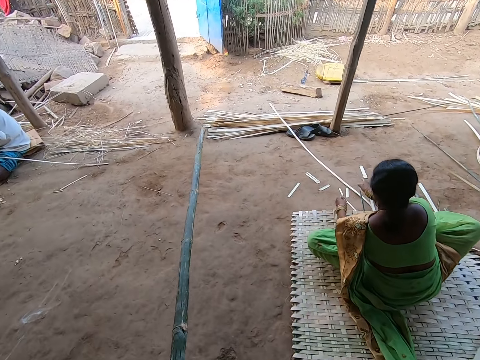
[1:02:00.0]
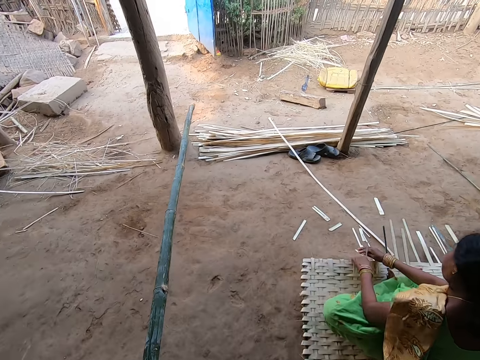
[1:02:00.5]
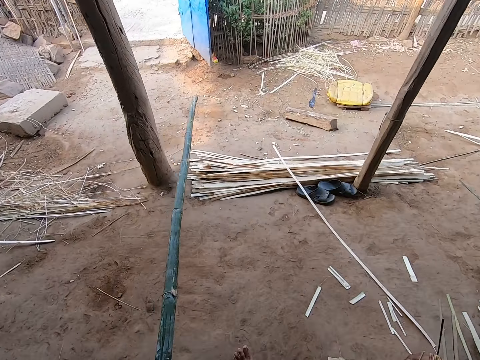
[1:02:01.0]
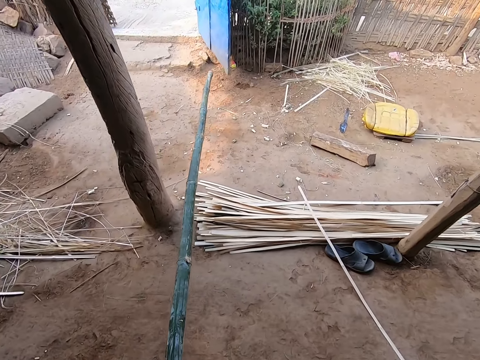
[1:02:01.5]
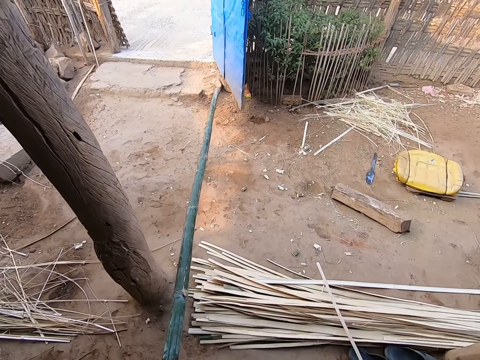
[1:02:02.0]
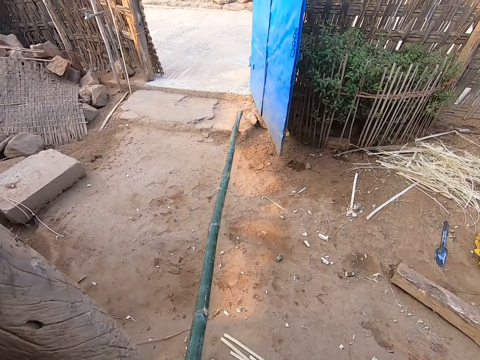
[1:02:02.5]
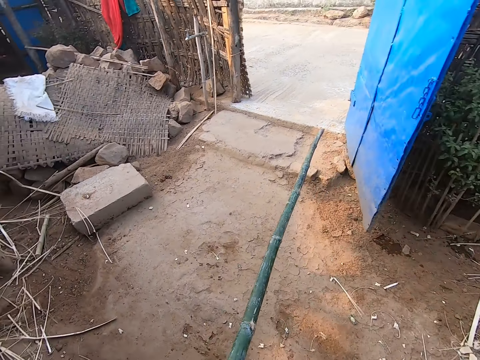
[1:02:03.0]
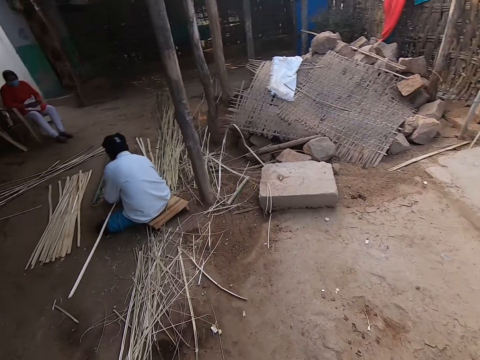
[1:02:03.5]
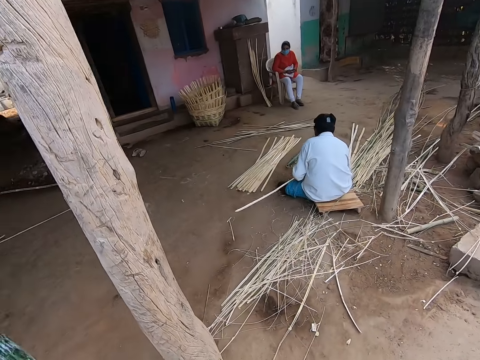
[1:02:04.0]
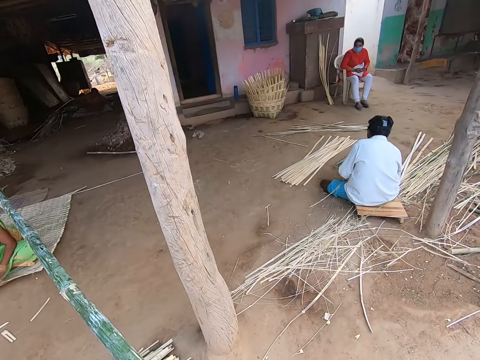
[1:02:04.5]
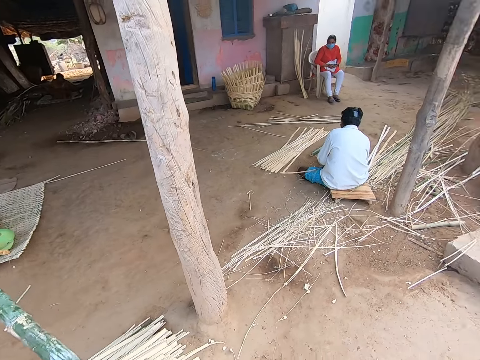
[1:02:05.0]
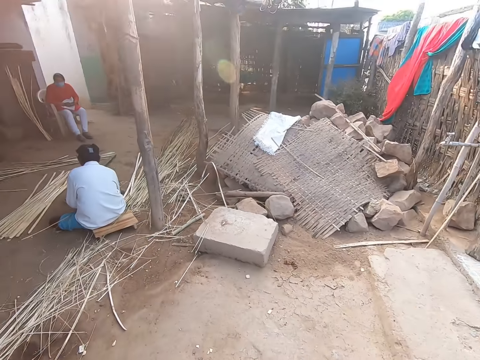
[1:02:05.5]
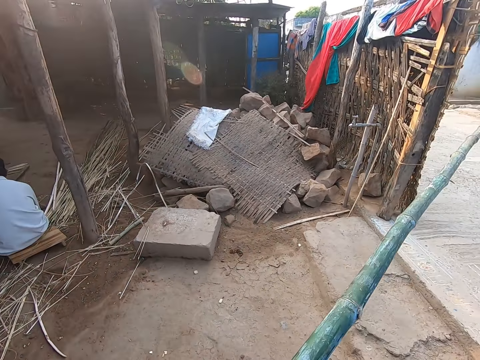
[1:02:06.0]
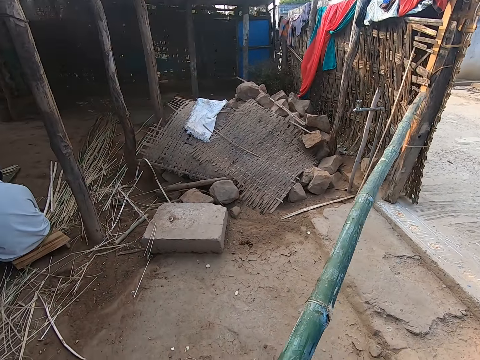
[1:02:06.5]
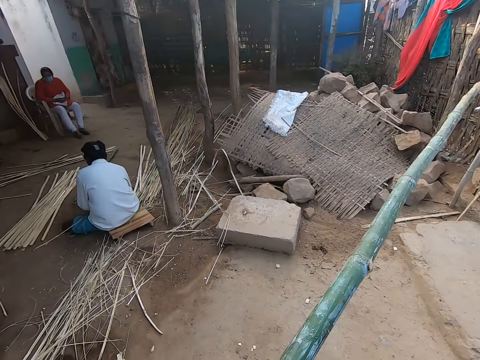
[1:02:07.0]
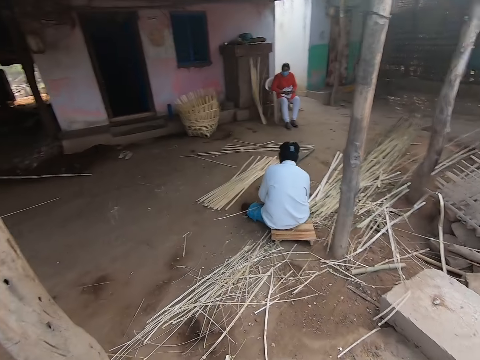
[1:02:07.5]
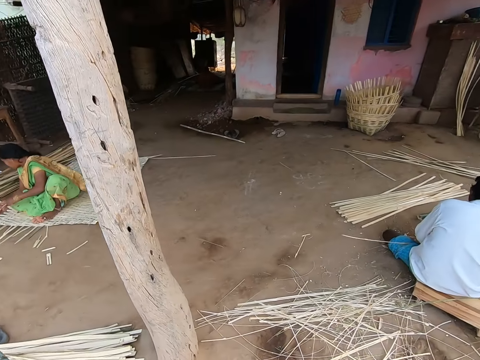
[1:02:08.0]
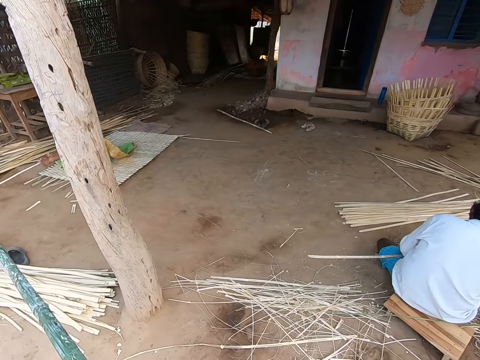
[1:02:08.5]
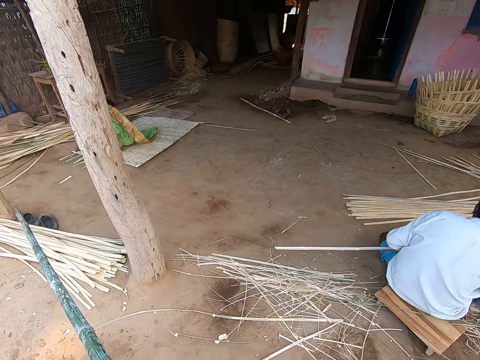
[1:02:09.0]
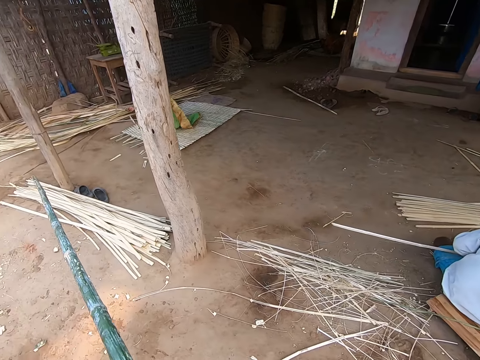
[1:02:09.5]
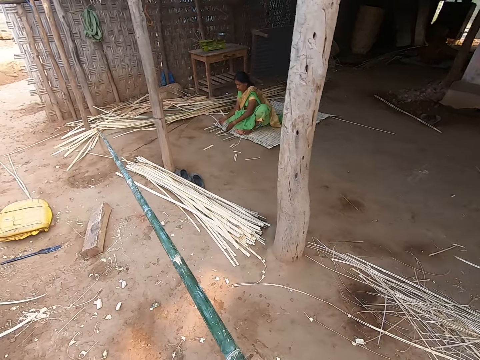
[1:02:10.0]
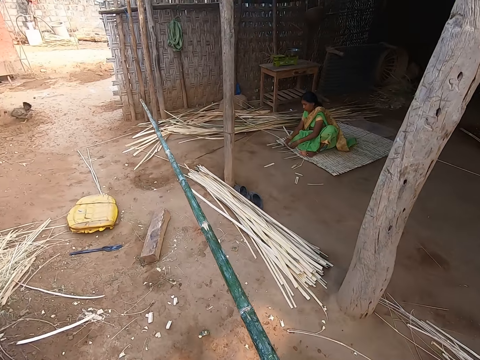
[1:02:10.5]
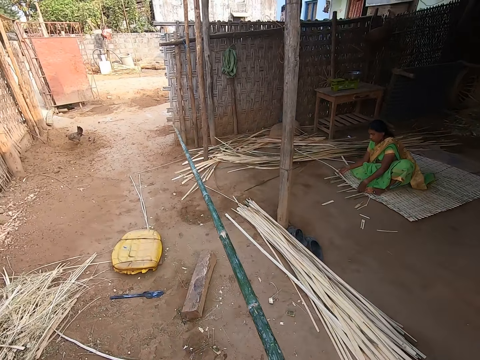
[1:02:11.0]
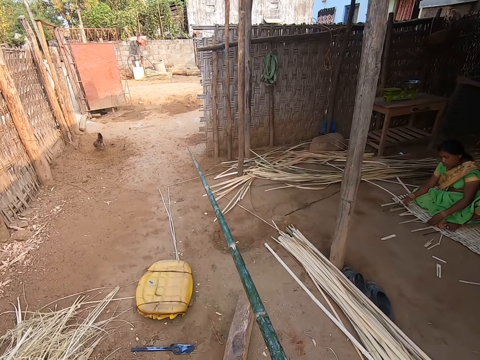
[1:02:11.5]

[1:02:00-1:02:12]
The camera wearer looks around the compound.

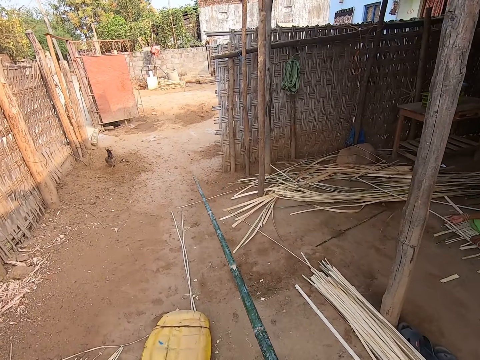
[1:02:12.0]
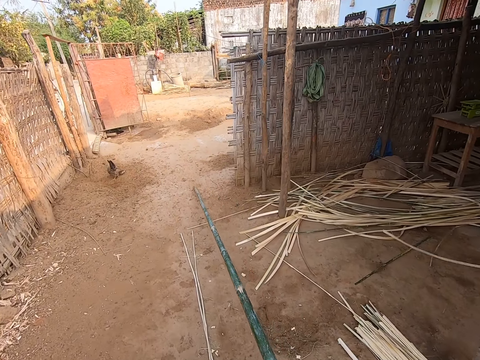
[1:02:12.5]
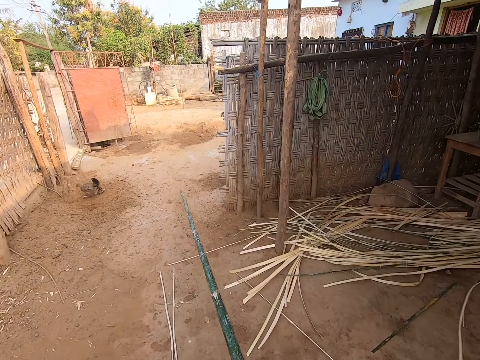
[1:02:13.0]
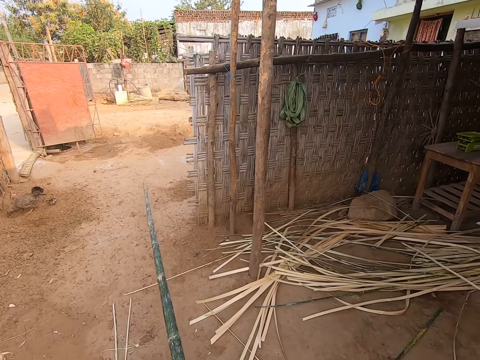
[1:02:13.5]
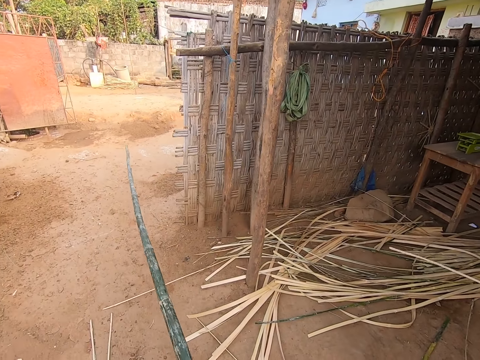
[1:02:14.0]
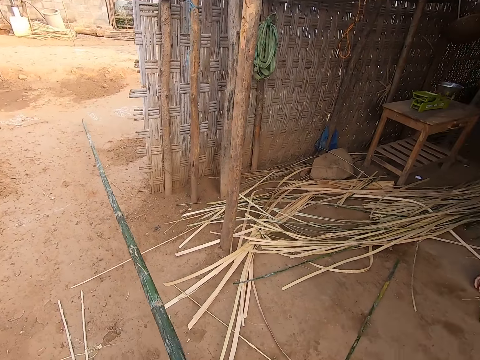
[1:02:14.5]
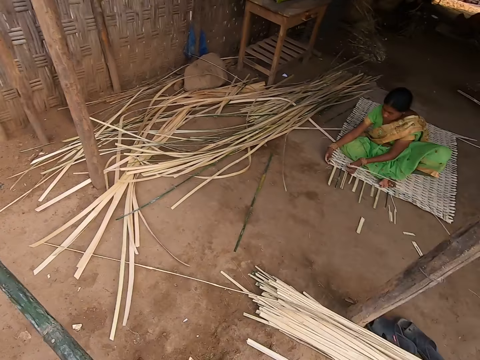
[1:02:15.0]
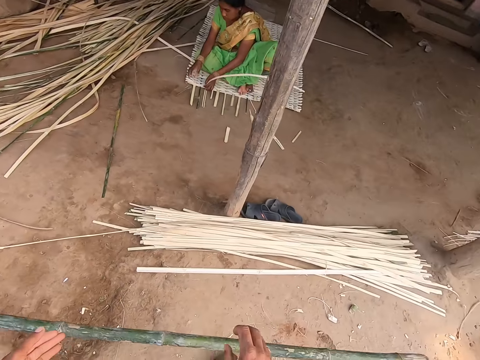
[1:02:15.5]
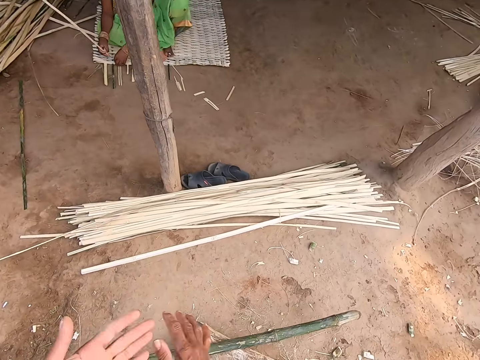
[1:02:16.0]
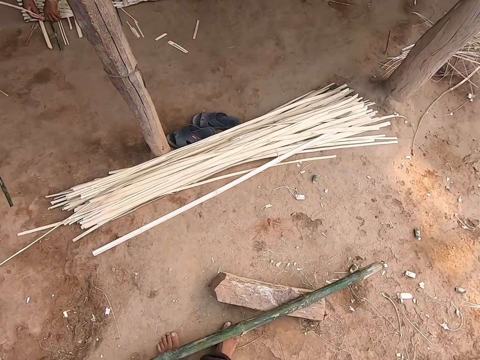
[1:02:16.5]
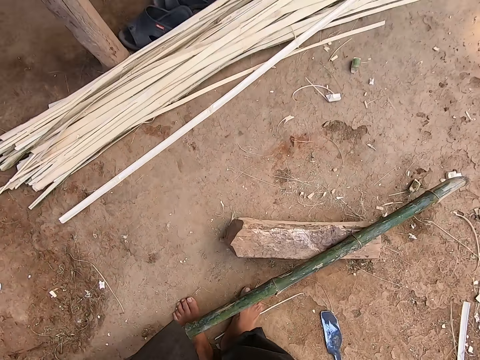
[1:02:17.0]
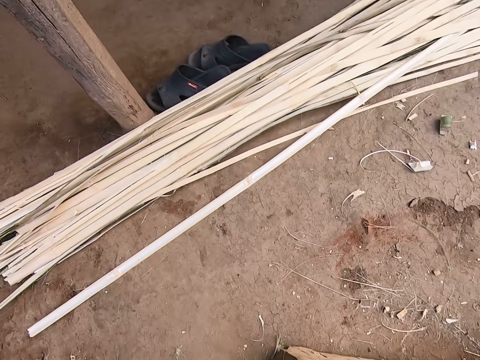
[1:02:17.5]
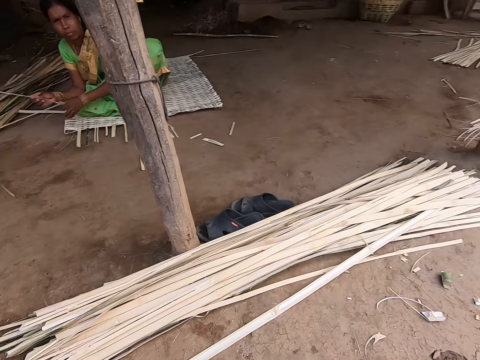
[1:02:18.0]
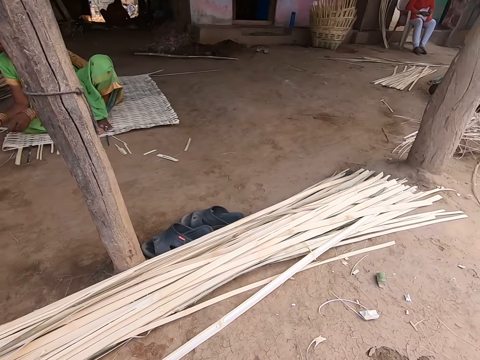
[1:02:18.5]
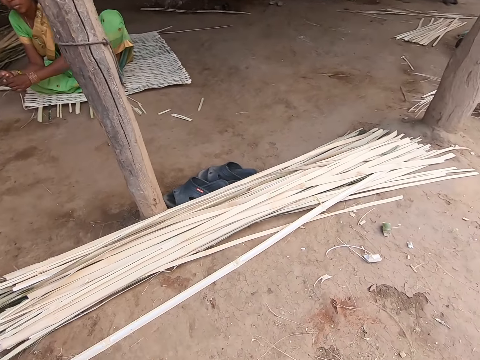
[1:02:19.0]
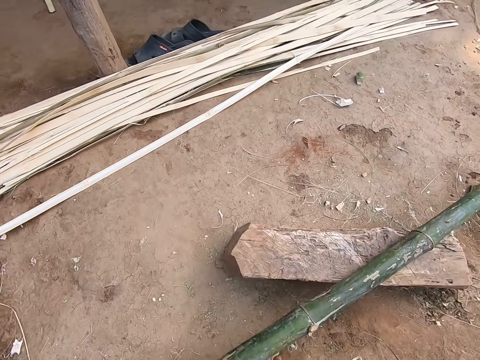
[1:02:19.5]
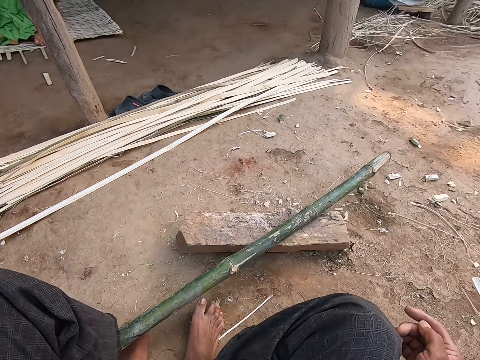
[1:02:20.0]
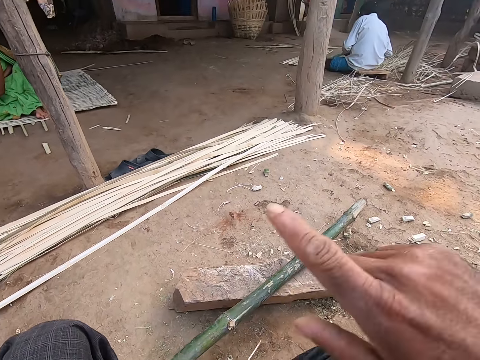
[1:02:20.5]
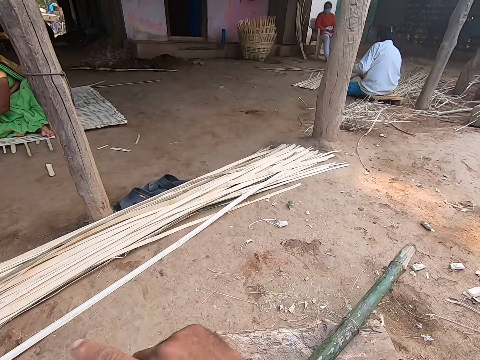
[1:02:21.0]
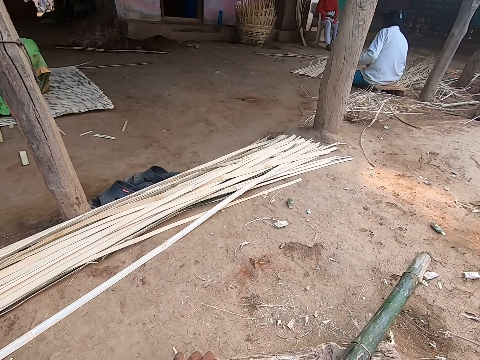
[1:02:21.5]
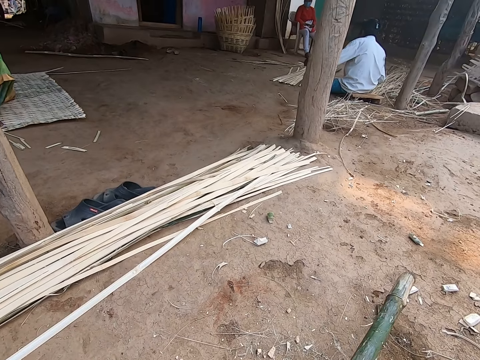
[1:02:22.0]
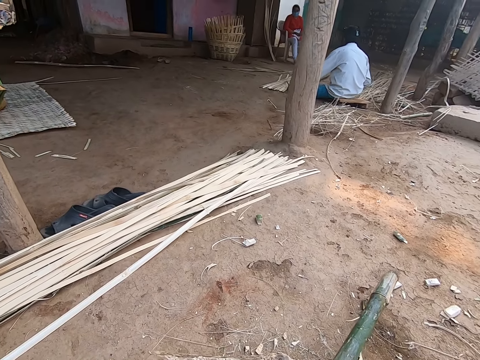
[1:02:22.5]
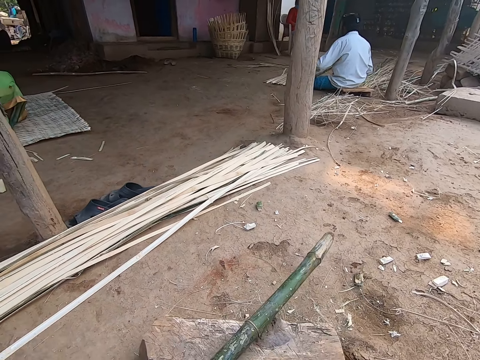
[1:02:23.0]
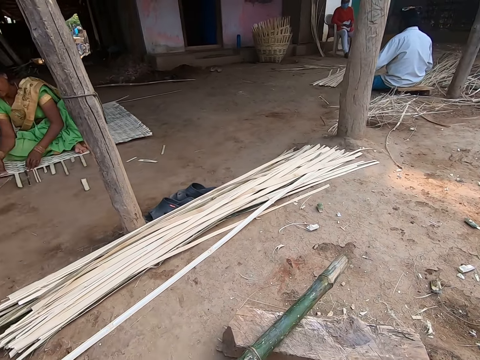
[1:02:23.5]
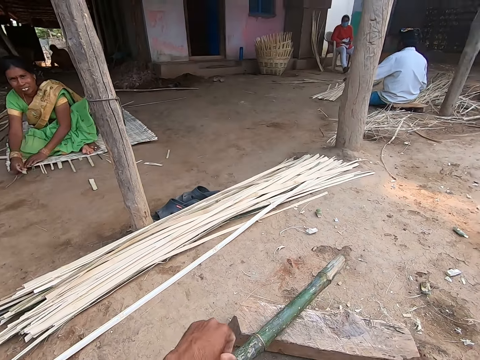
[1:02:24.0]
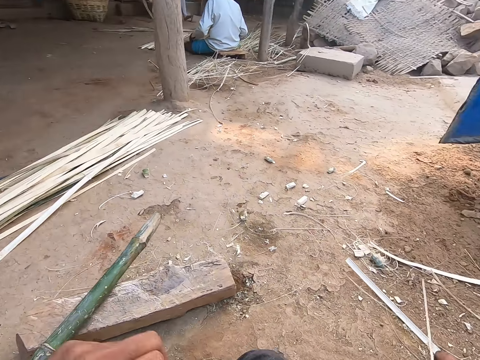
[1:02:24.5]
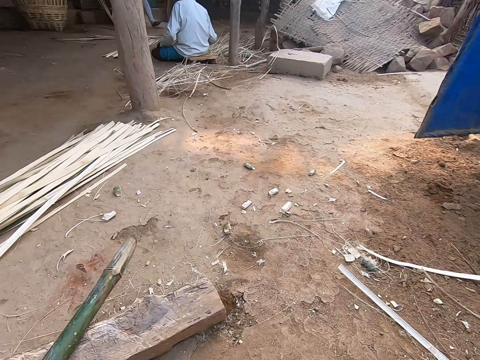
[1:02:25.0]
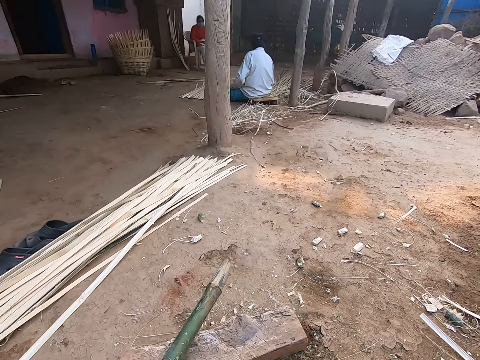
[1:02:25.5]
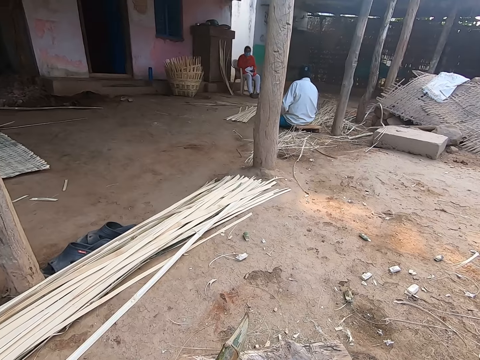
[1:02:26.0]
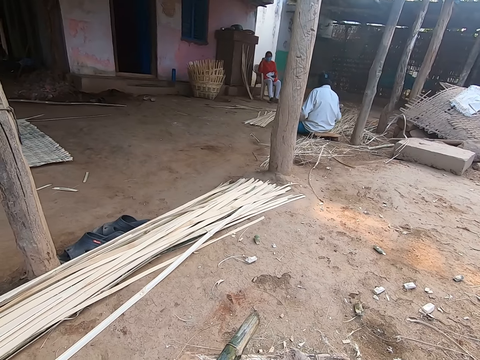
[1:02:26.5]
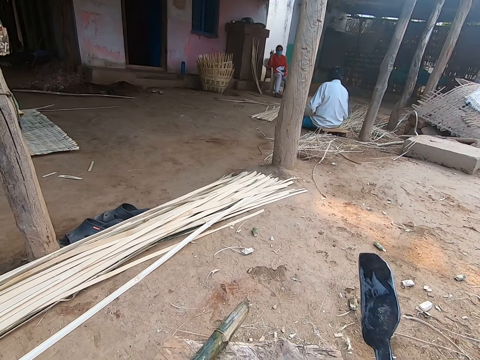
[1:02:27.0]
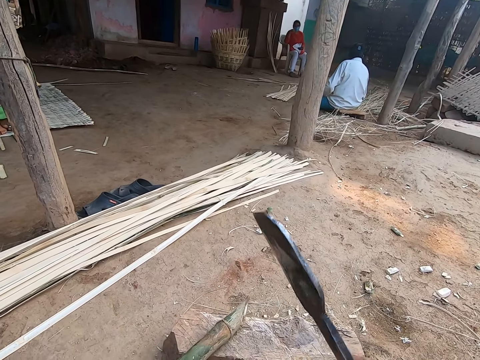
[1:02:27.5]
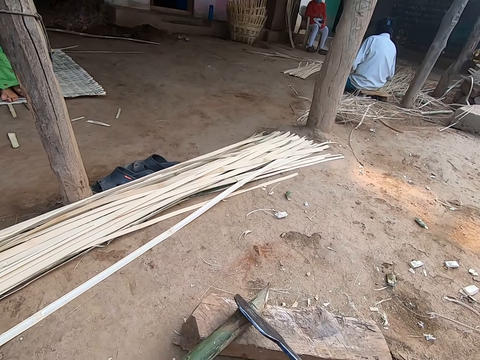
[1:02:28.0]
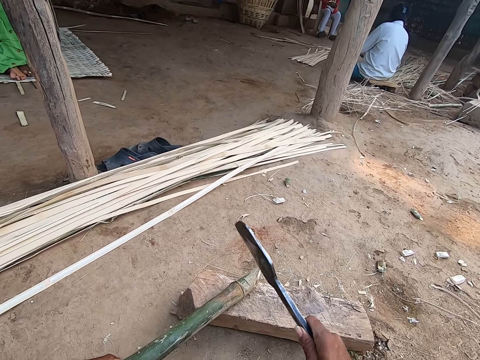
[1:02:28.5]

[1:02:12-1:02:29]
The camera wearer places the bamboo stick on the wood with his hands. He drops the Napier grass stem. He converses with a woman. He moves the bamboo stick aside with his left hand. He hits the edge of the bamboo stick with the billhook in his right hand.
